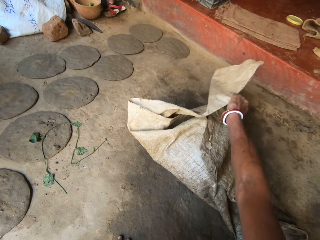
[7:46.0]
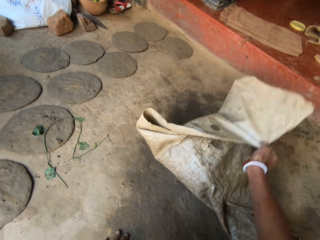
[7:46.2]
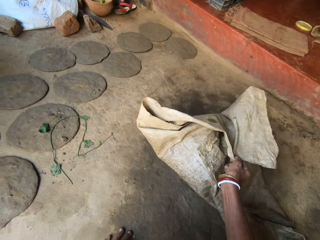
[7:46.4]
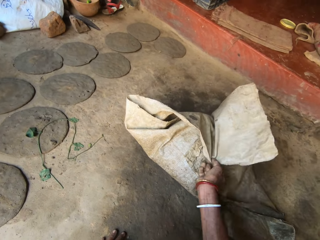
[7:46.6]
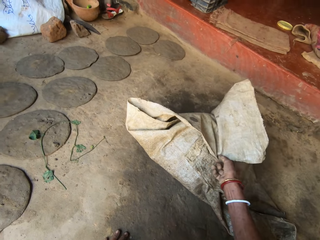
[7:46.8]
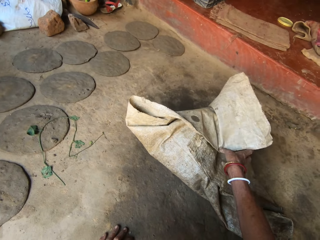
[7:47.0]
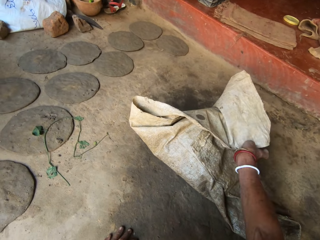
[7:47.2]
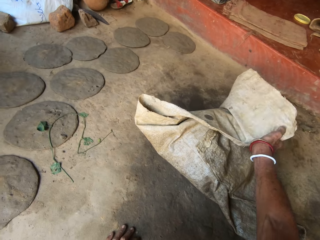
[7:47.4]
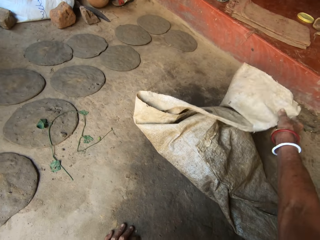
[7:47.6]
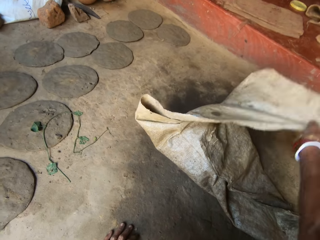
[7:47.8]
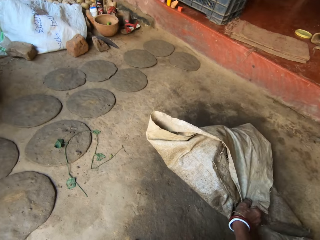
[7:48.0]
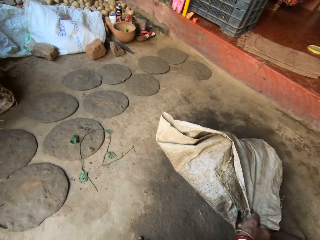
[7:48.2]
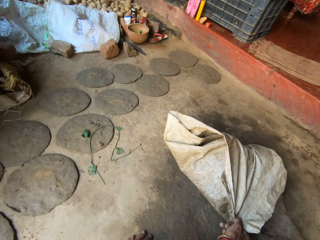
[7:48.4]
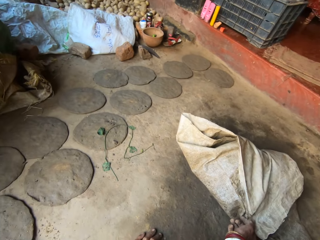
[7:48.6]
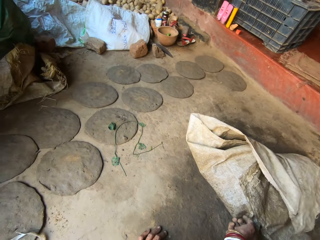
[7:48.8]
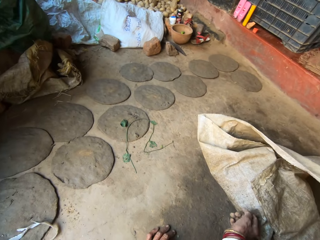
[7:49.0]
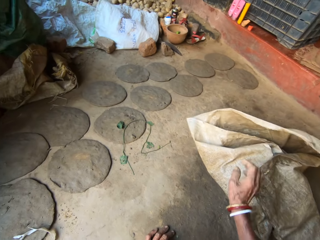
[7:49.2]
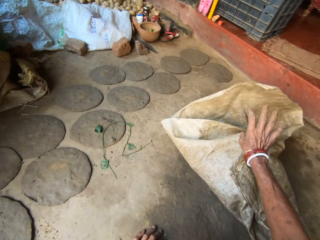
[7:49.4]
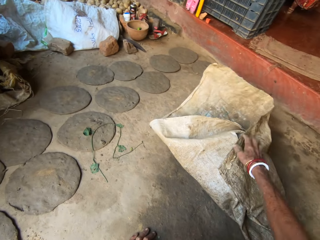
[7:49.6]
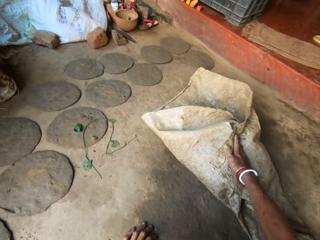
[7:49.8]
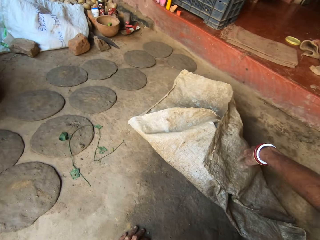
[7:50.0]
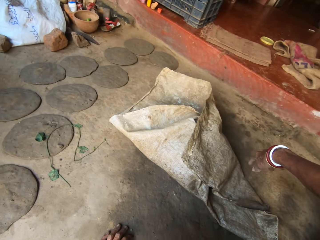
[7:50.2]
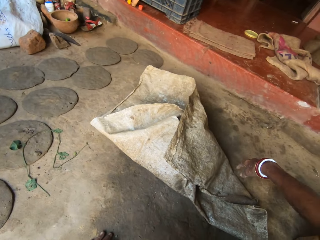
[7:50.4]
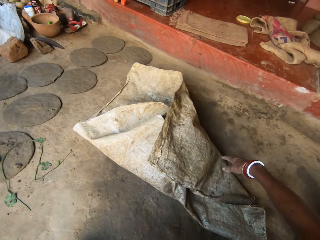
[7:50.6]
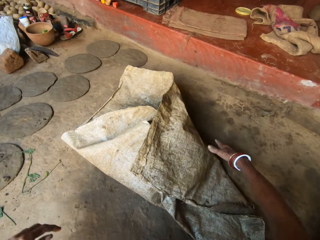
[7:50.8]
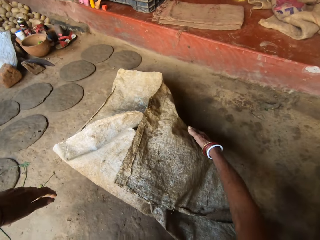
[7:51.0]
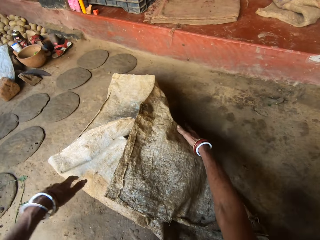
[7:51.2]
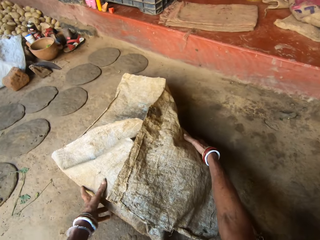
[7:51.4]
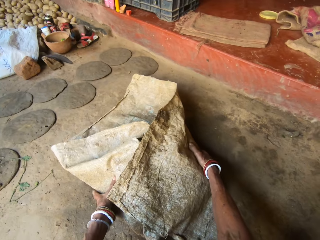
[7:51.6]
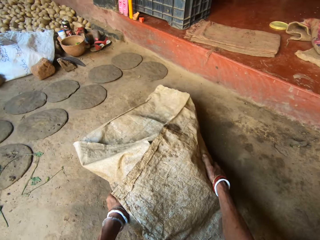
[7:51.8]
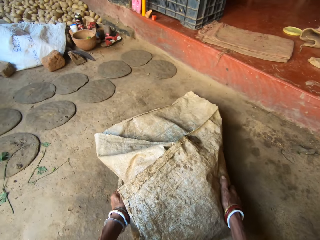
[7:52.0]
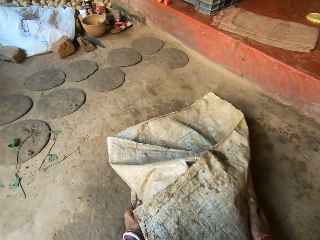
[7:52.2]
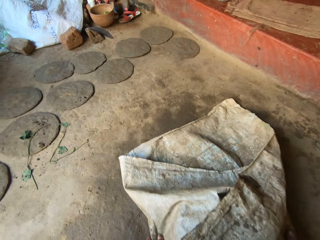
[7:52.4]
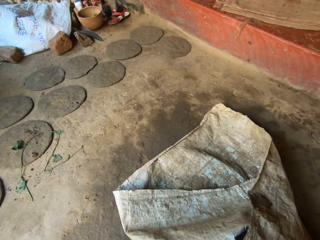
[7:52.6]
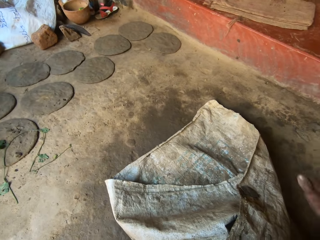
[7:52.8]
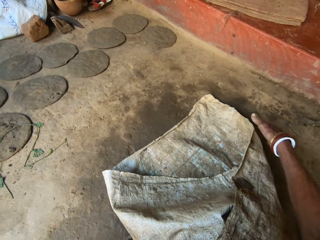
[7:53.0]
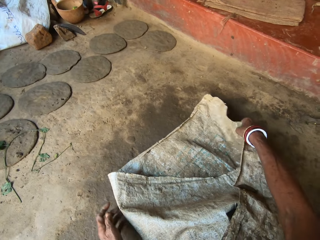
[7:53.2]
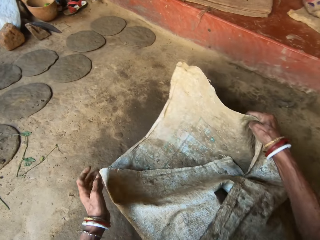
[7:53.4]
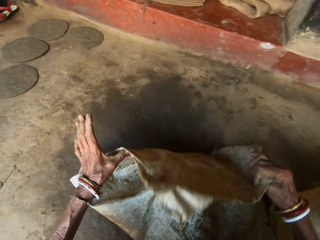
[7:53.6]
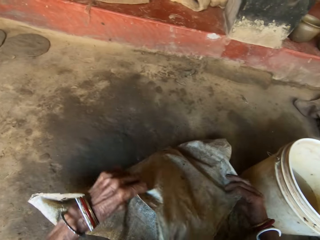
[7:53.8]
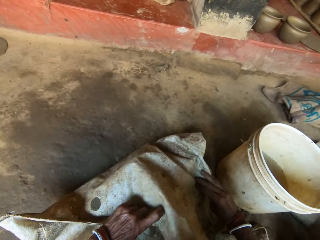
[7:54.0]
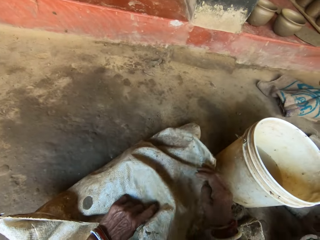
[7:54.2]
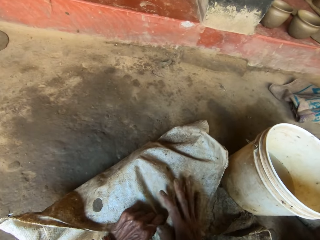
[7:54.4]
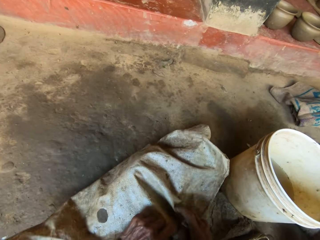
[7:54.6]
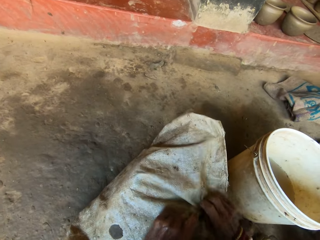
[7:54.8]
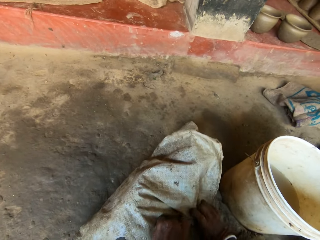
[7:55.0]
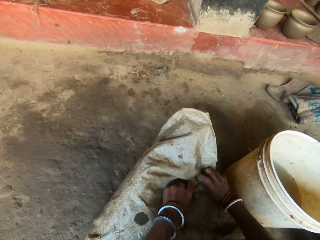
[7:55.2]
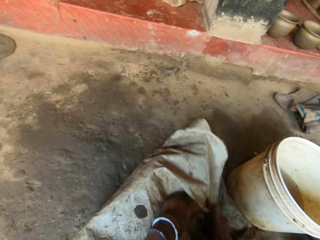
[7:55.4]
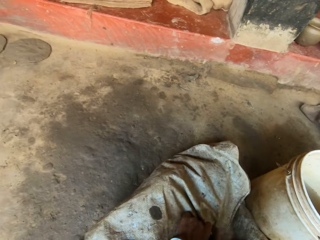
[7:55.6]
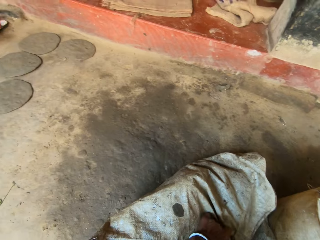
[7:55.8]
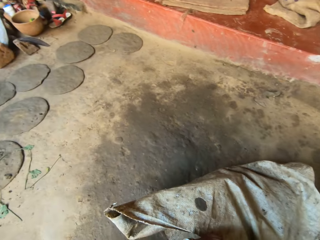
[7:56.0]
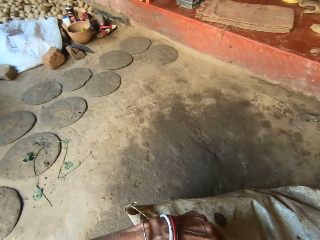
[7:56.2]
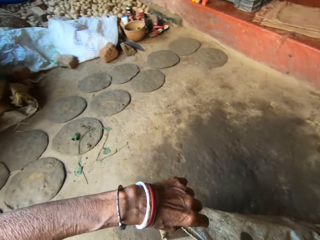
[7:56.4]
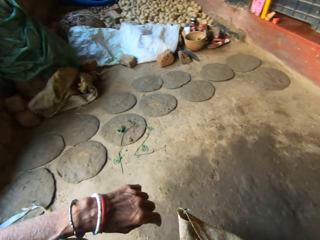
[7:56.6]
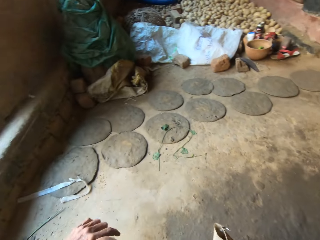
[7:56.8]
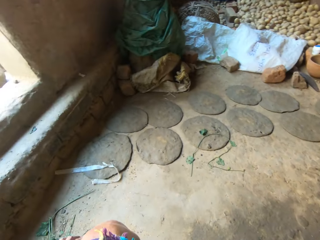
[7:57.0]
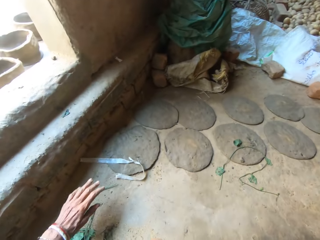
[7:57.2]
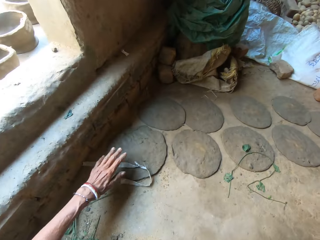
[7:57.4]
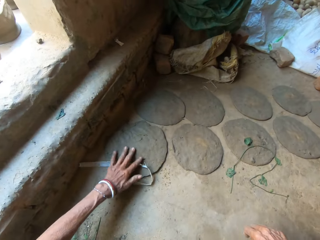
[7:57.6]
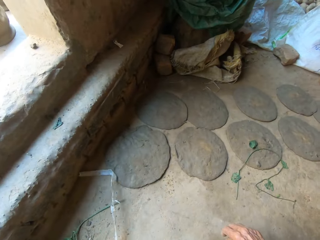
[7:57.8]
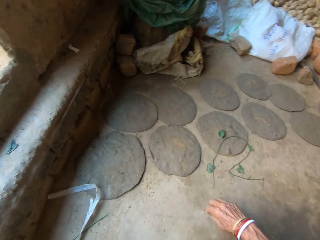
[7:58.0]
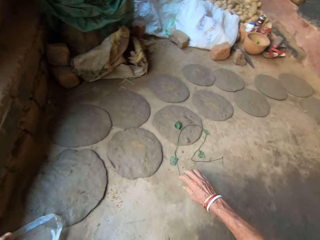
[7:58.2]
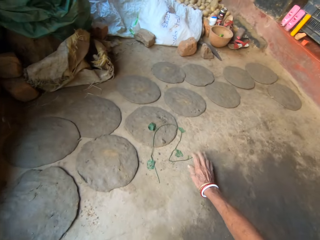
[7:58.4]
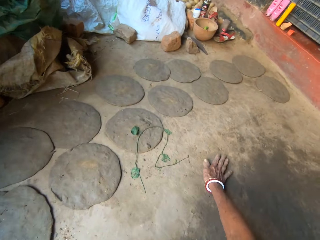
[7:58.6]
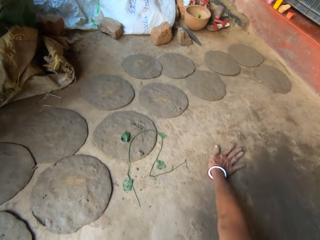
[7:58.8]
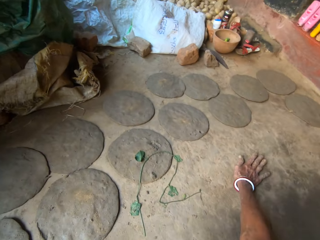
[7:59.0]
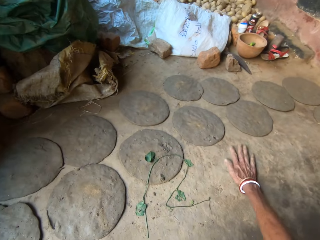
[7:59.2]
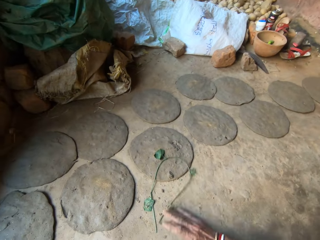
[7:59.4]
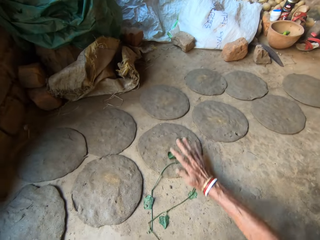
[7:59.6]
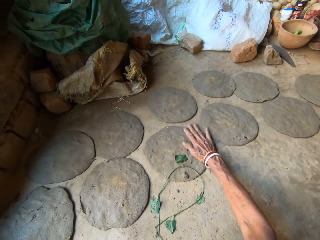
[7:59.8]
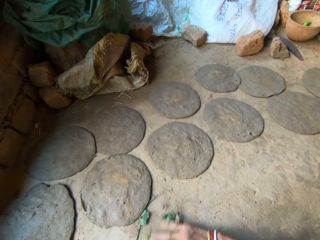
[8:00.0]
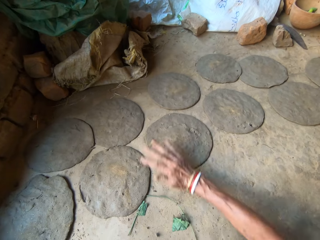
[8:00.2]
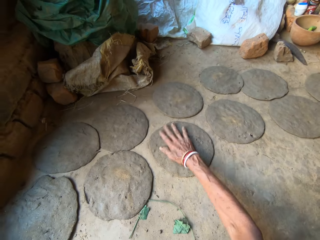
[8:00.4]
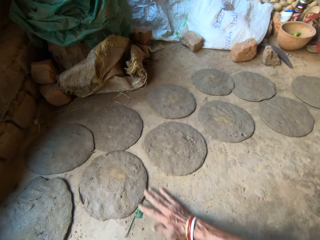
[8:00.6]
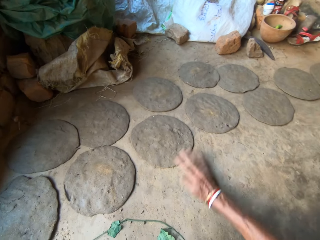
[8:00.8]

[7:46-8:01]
The camera wearer pulls the sack. They cover the clay. They fold the sack on the soil. They look left. They wipe dust from the ground with the right hand.

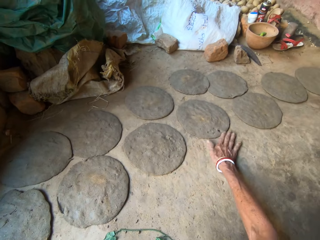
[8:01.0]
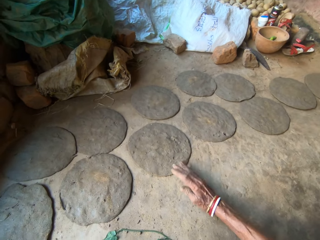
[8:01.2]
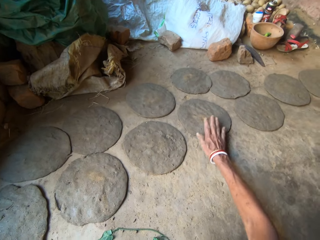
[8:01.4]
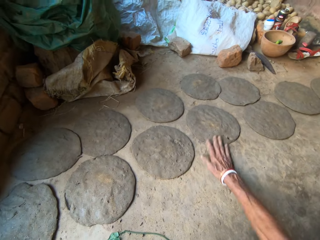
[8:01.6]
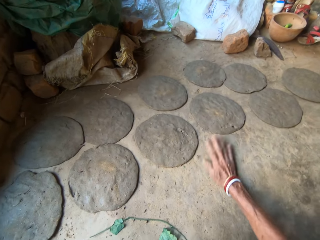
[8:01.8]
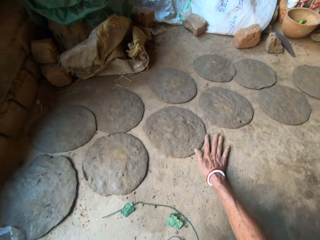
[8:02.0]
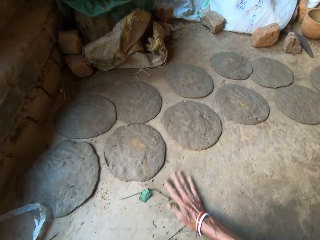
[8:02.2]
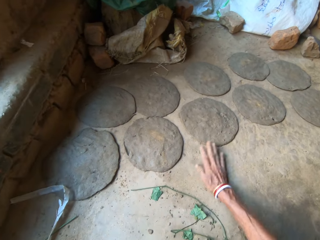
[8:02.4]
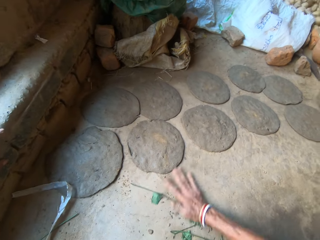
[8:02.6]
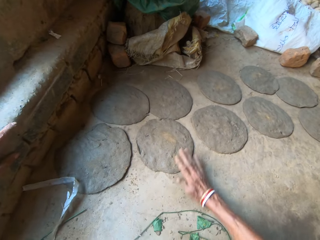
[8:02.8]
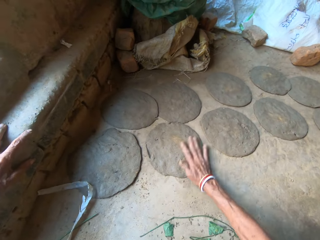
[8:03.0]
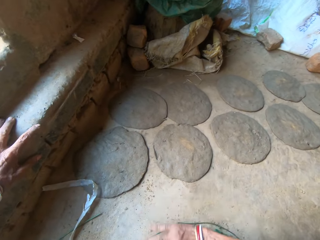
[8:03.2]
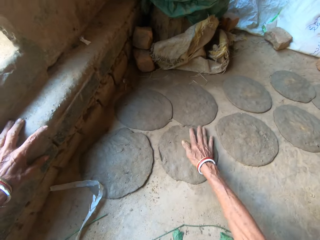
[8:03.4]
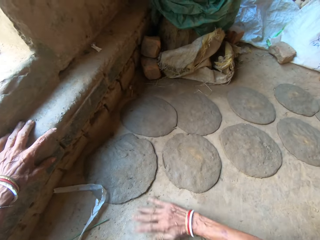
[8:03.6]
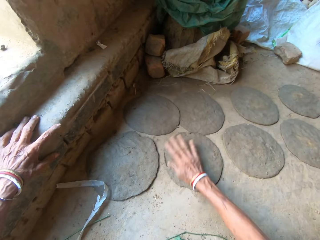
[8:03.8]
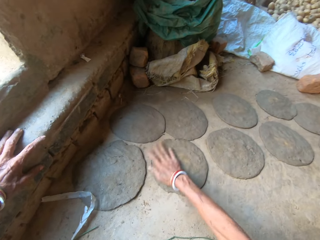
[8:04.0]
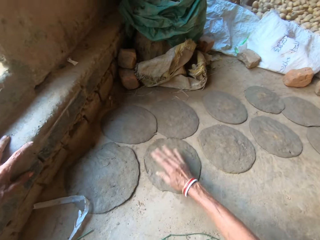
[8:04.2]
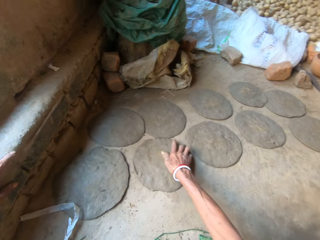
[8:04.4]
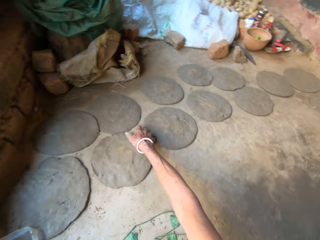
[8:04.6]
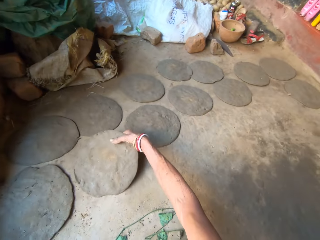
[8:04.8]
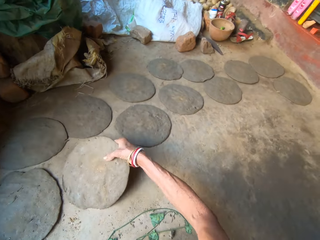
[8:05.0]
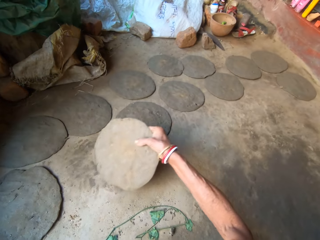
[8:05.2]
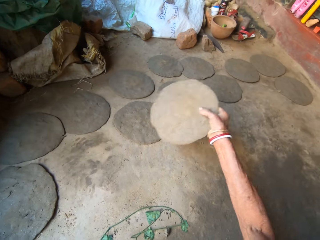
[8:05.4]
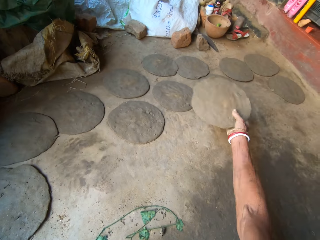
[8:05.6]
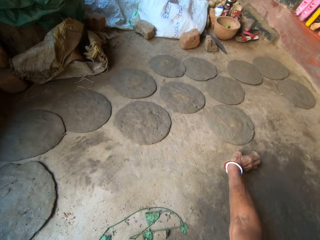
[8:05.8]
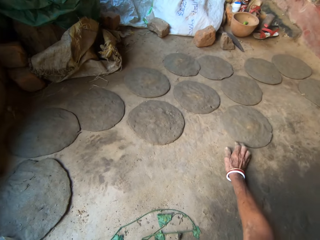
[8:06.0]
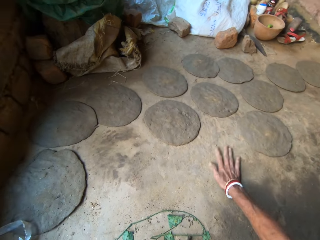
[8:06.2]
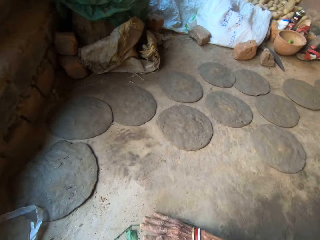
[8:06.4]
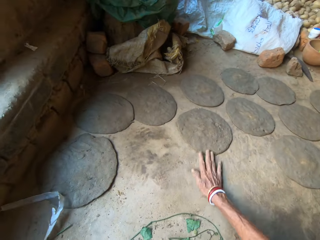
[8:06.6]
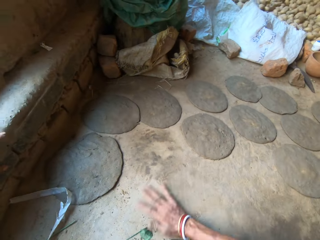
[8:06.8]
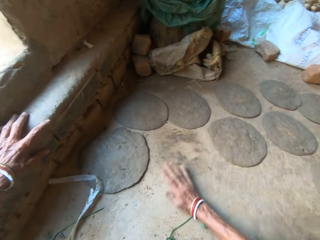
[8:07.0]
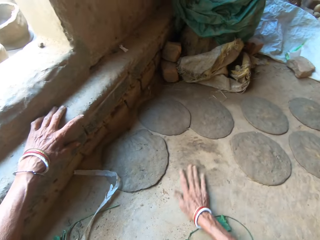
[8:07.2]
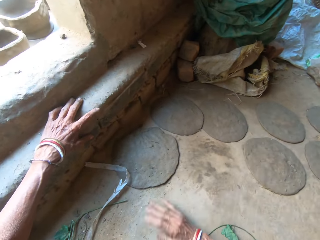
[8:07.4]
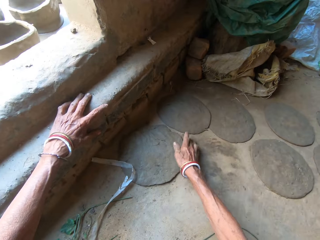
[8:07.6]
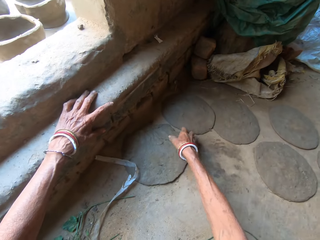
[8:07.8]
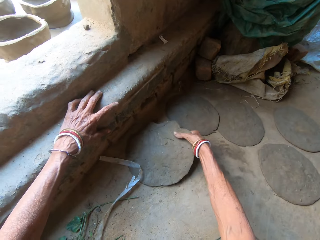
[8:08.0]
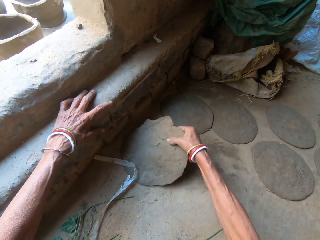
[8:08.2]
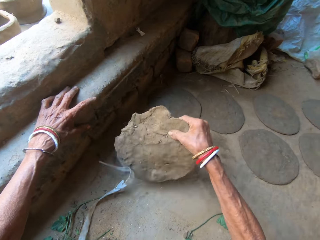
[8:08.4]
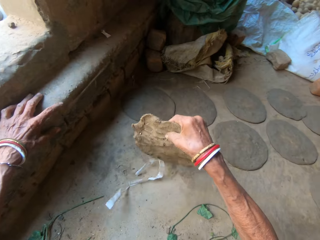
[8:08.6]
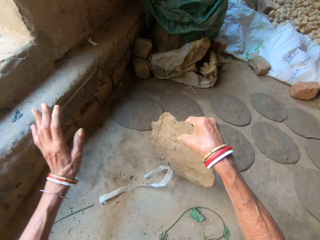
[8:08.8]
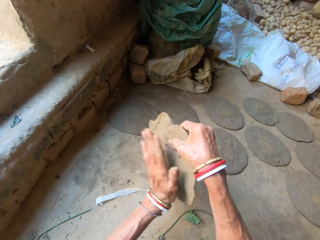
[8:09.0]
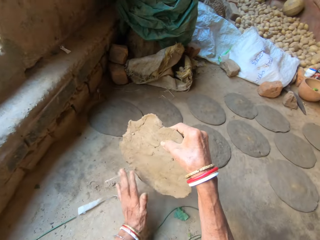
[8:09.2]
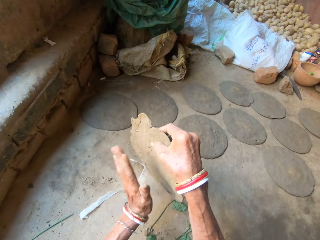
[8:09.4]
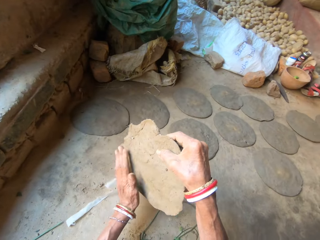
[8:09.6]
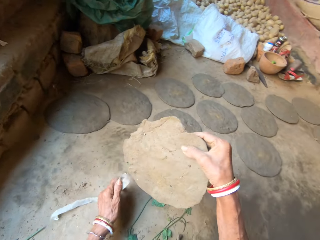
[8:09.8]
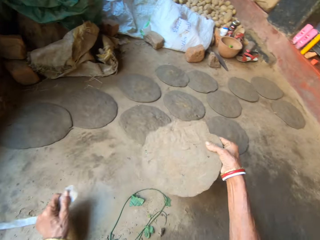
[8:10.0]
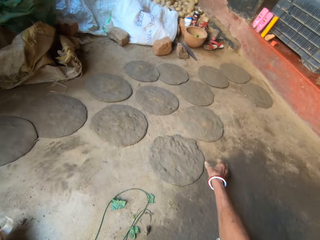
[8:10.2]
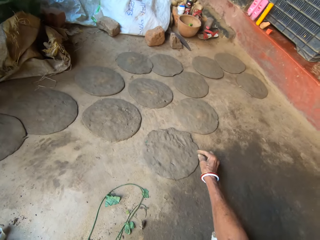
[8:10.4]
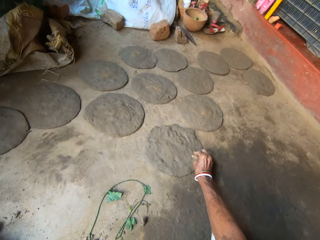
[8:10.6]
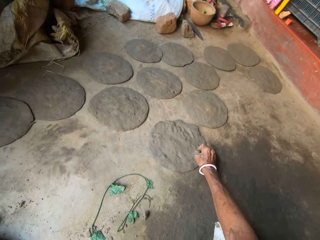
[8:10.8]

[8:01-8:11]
The camera wearer picks up a circular shaped clay and throws aside the circular shaped clay on the floor. They wipe dust from the floor with the right hand. They pick up the circular shaped clay, remove dirt on the circular shaped clay, and drop aside the circular shaped clay on the floor.
